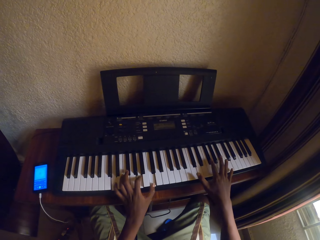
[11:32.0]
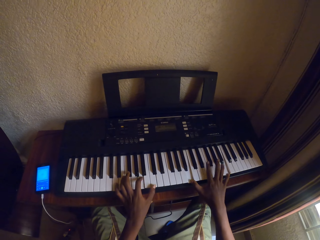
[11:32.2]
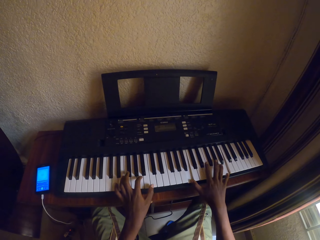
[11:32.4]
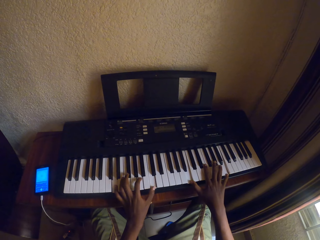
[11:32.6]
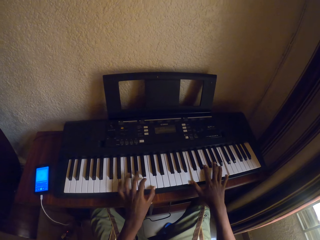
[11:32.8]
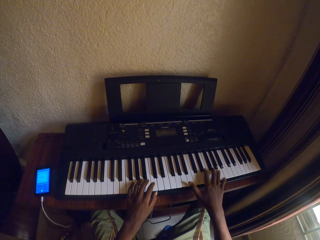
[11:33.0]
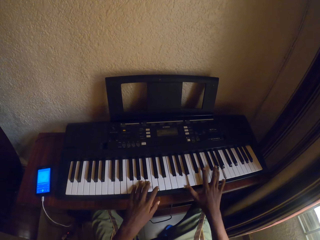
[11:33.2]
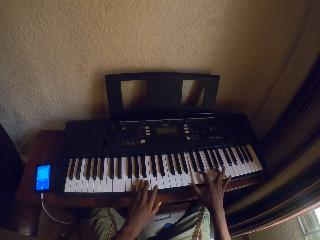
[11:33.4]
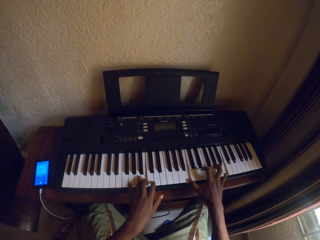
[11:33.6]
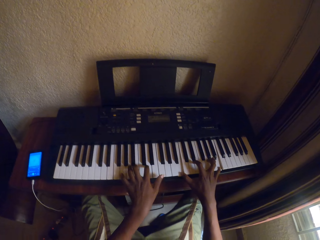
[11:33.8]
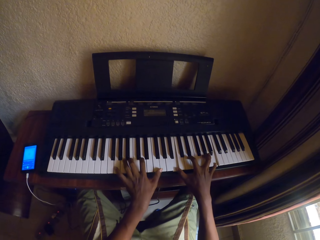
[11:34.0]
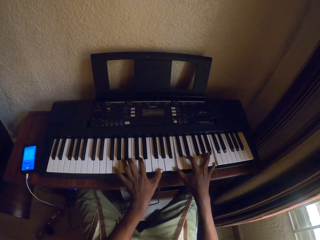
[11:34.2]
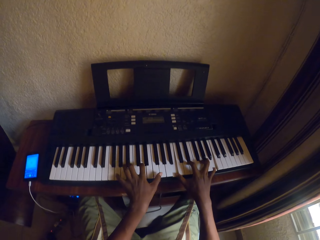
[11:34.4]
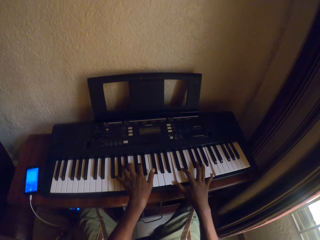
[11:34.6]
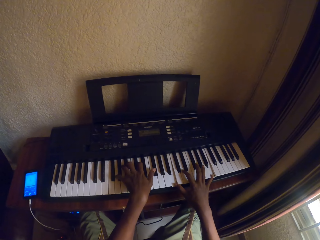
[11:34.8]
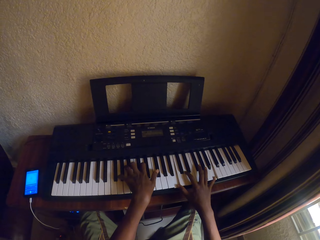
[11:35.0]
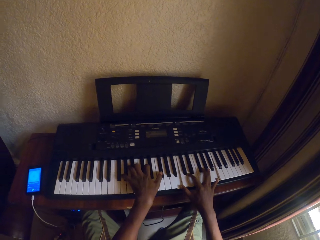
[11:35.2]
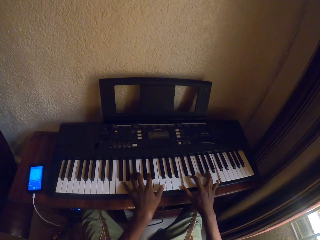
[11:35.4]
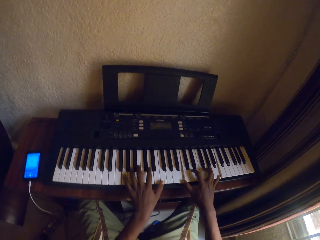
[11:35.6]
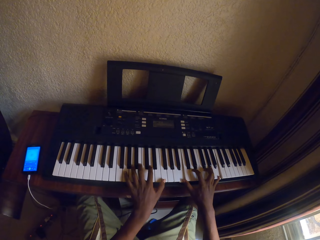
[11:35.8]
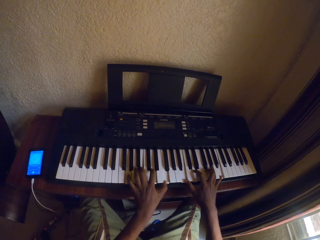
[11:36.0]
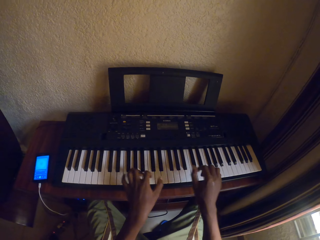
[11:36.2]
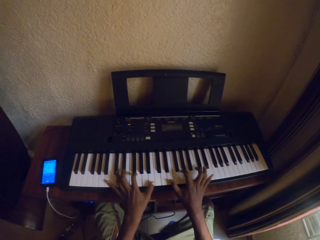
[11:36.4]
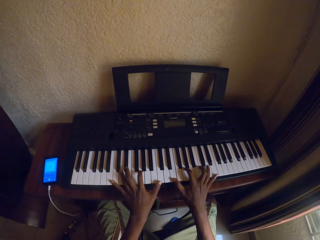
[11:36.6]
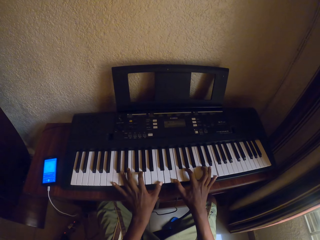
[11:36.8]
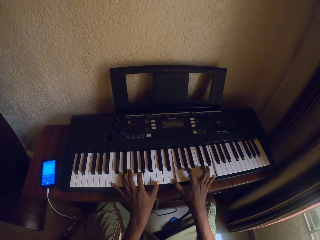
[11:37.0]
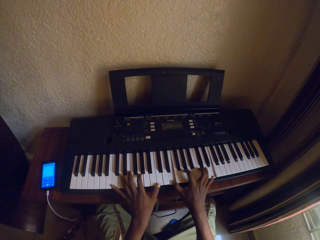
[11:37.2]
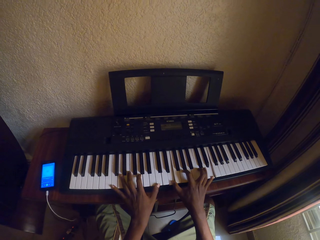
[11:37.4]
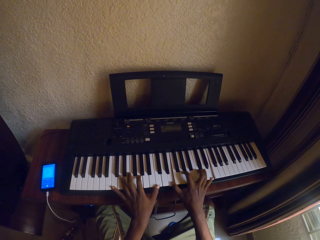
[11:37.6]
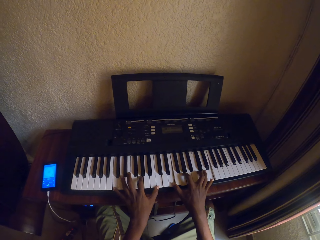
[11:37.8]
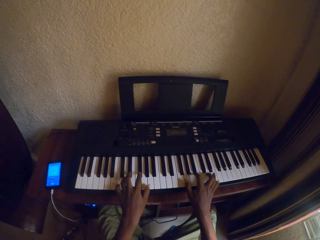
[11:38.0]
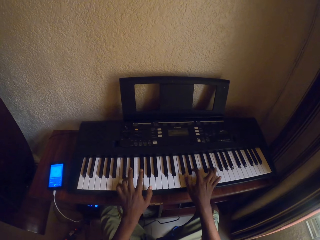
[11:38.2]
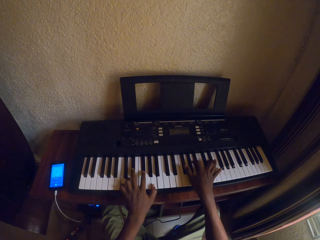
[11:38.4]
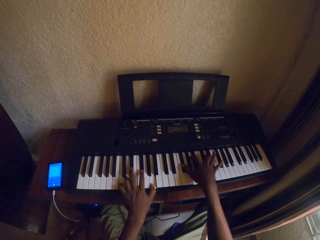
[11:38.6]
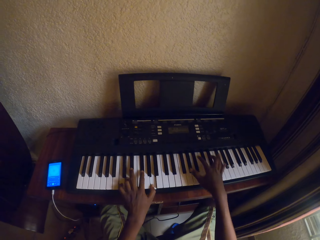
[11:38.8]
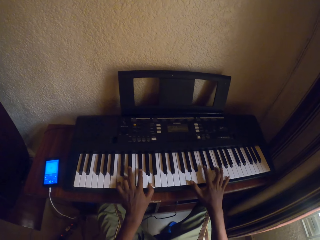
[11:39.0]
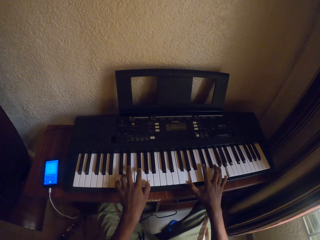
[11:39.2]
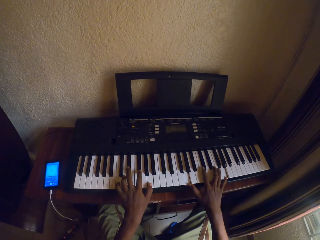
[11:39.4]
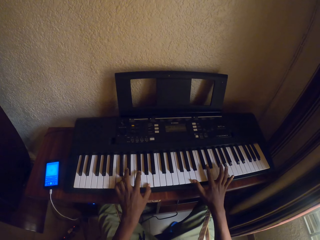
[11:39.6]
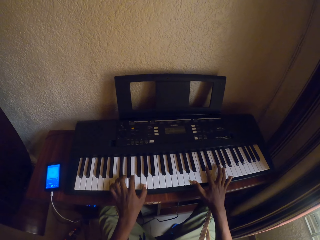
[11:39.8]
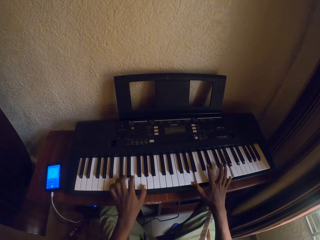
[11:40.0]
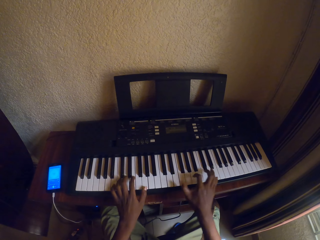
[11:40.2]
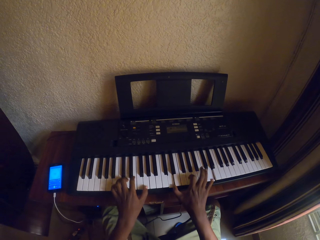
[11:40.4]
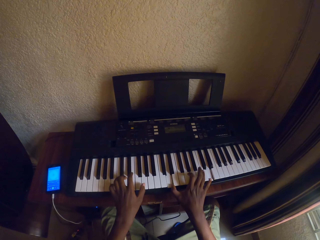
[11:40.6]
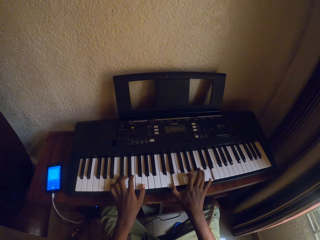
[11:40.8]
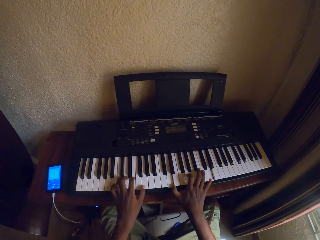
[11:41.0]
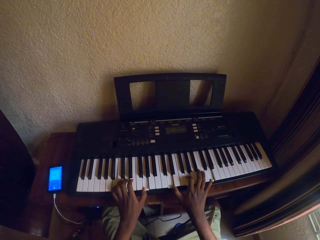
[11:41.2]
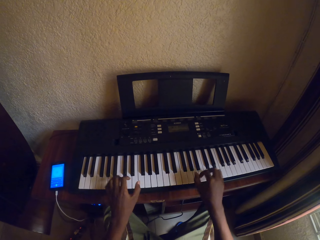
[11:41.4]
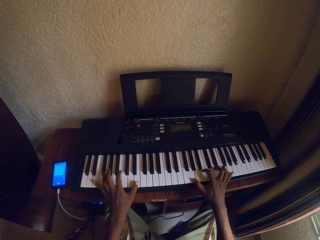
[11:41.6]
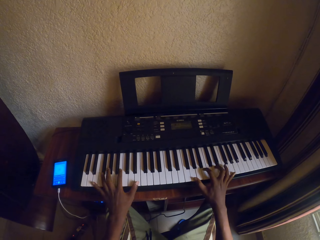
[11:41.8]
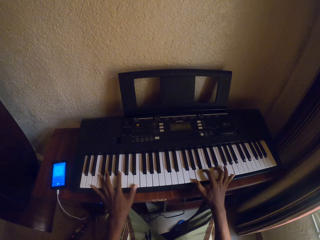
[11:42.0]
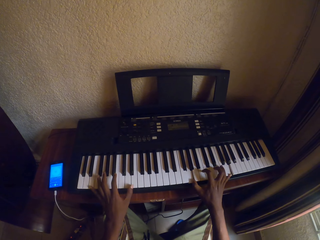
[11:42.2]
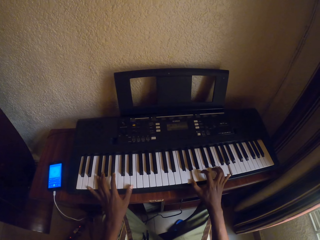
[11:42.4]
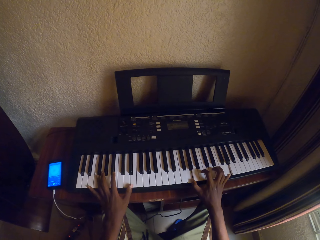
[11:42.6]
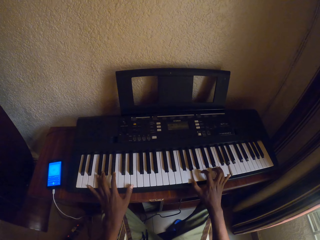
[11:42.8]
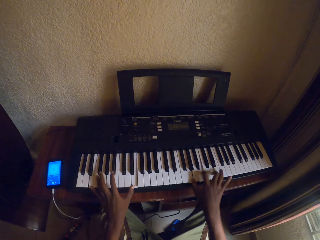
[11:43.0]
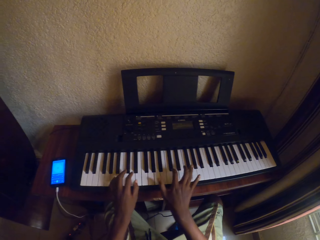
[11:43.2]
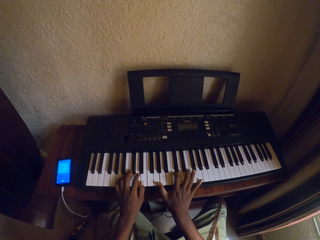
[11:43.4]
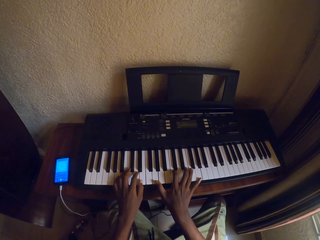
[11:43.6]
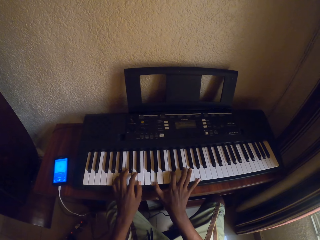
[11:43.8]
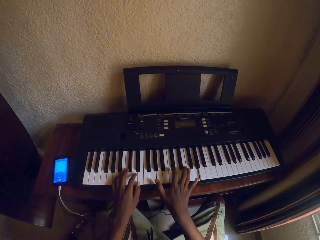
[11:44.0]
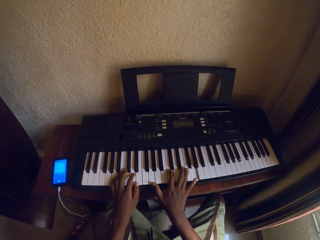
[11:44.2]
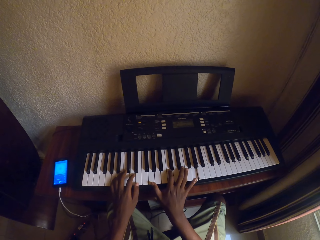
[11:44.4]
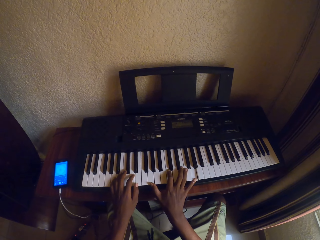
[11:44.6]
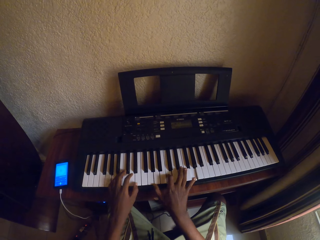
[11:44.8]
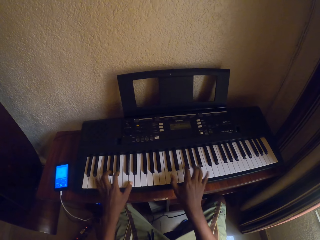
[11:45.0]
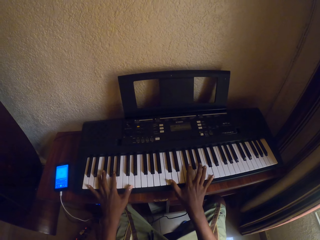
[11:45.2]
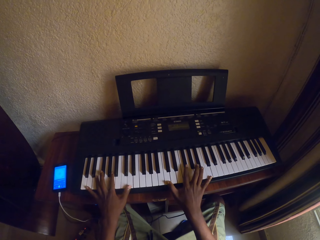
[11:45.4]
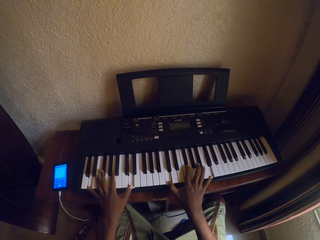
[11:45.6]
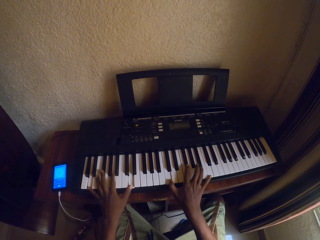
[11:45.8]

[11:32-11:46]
The camera wearer plays the piano with both hands. They play the piano with both hands repeatedly.

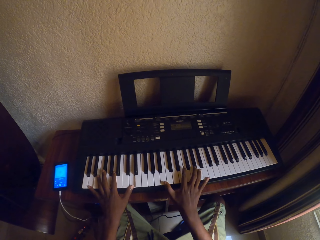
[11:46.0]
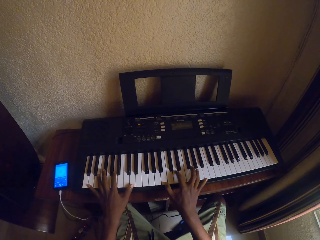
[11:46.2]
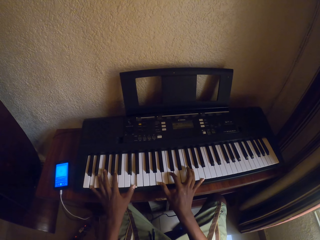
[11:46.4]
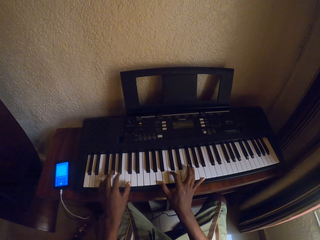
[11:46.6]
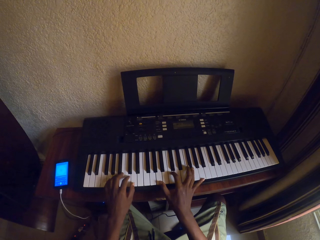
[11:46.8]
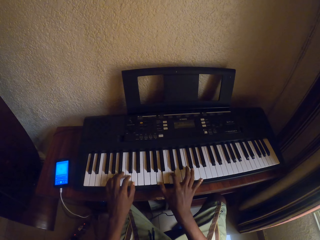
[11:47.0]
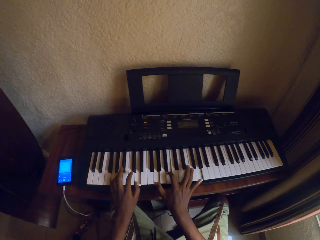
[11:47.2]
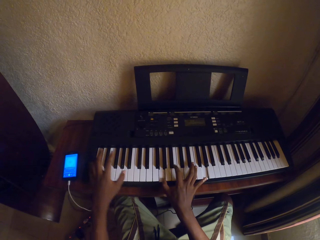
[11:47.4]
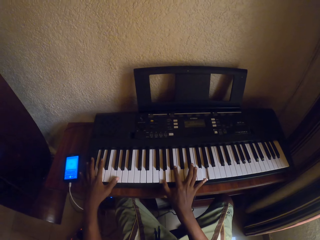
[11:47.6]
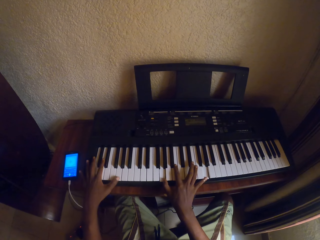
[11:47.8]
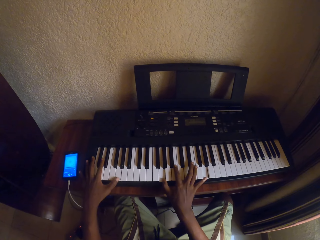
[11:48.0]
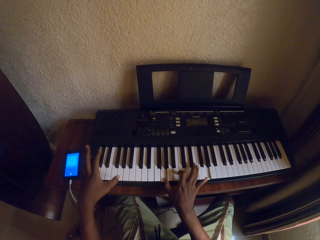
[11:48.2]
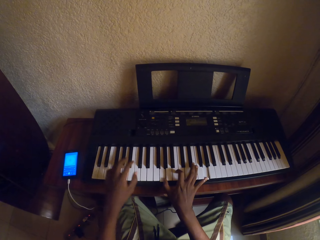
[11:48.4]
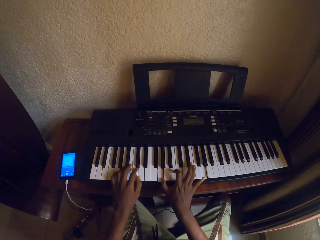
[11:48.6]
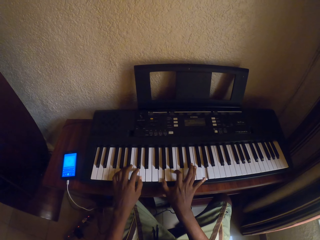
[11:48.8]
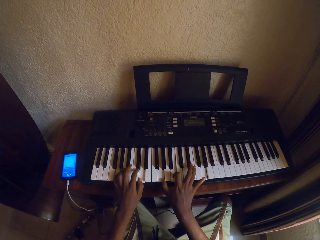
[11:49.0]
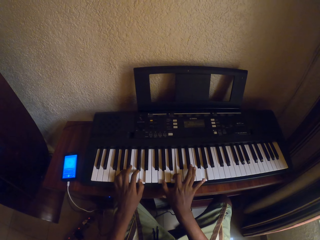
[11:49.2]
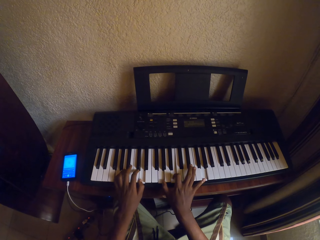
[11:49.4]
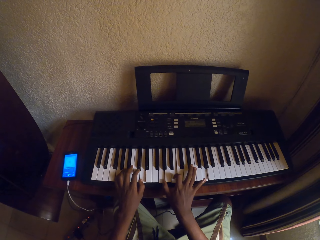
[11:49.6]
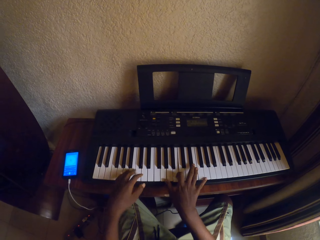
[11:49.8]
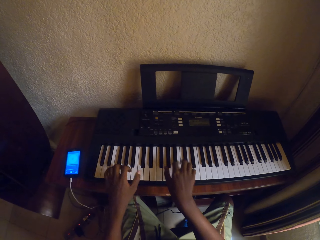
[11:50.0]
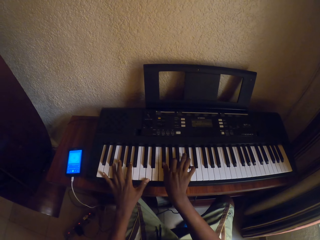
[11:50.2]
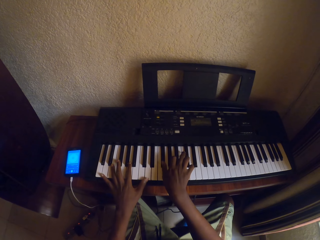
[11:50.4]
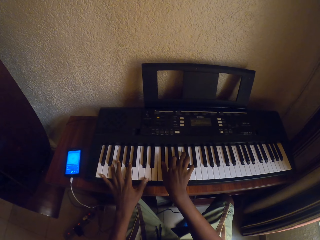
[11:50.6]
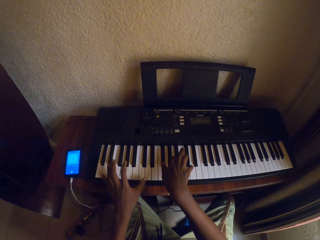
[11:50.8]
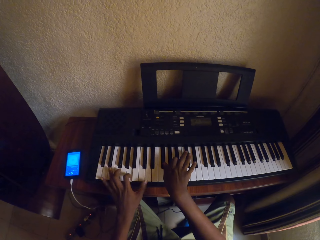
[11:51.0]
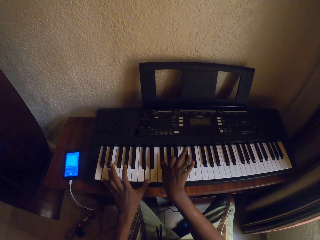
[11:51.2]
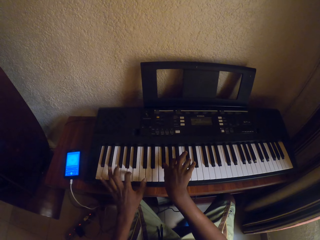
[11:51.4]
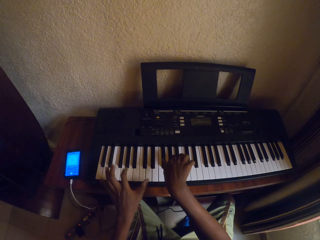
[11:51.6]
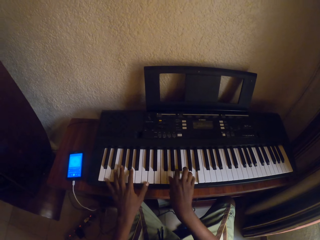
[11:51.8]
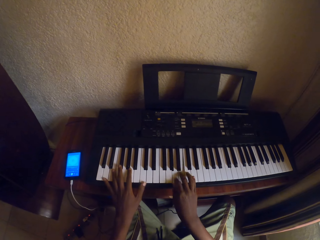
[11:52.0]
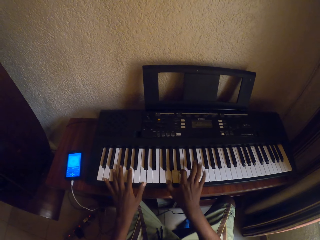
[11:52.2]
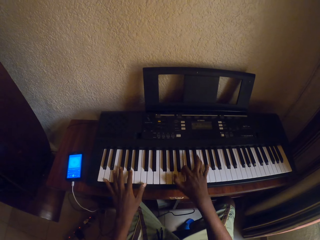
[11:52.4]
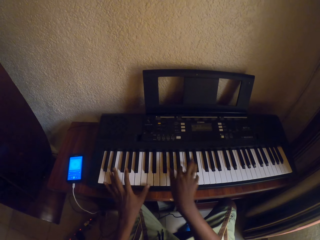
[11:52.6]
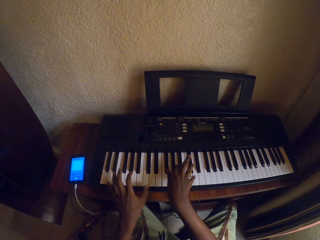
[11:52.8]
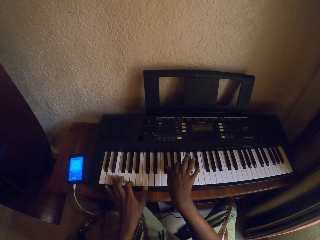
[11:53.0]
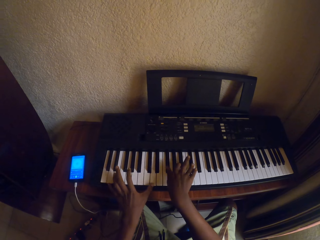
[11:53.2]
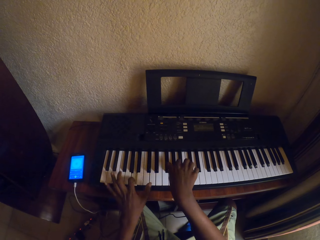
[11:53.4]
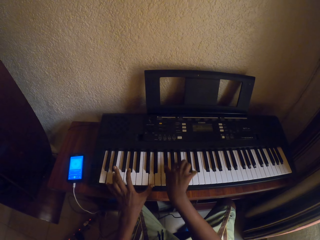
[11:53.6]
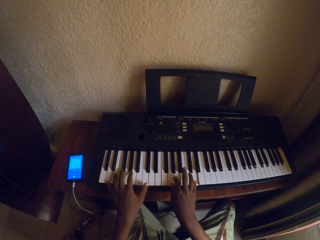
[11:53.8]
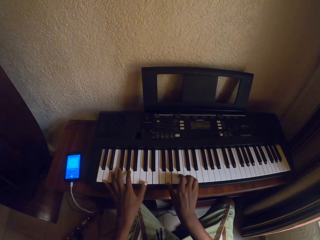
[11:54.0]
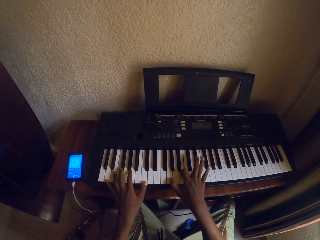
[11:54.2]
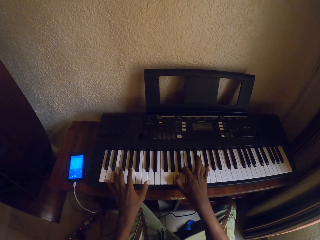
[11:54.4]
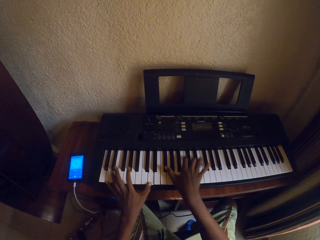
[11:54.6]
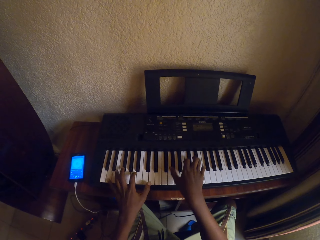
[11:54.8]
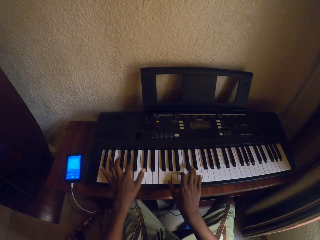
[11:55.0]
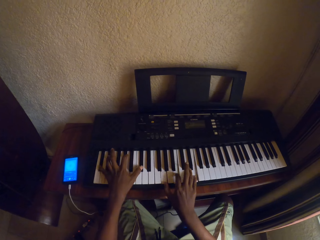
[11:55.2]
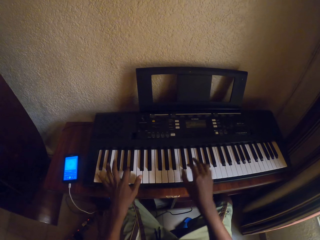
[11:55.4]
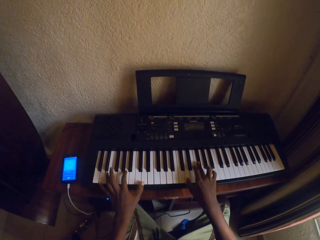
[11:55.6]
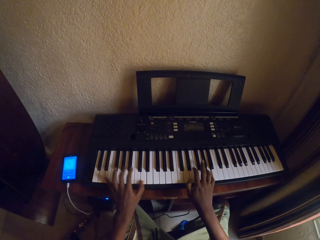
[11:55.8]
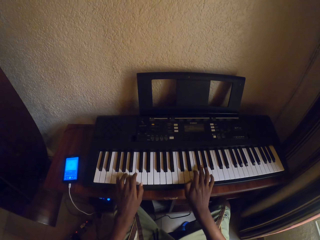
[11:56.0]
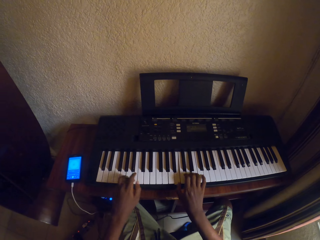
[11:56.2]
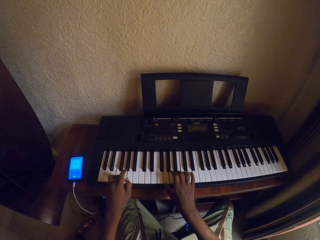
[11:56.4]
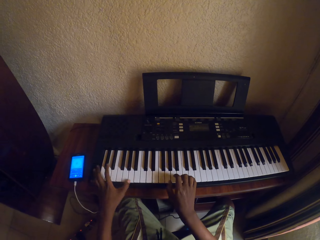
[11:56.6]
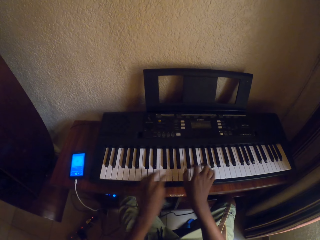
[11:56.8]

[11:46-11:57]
The camera wearer plays the piano with both hands. They play the piano with both hands repeatedly.
